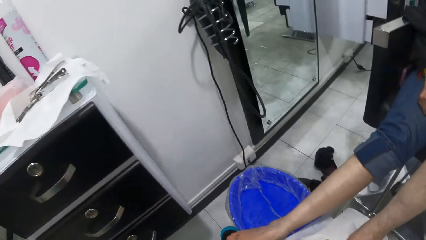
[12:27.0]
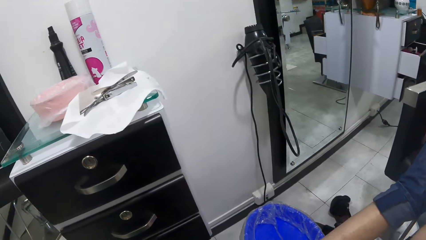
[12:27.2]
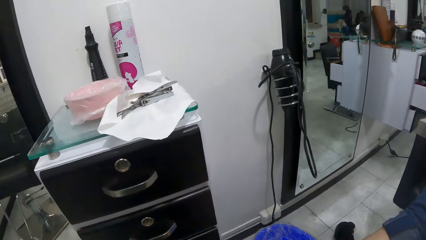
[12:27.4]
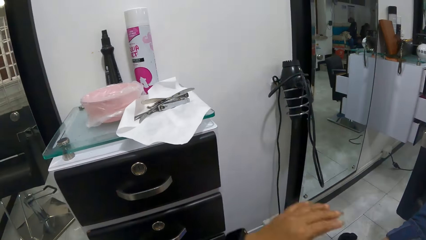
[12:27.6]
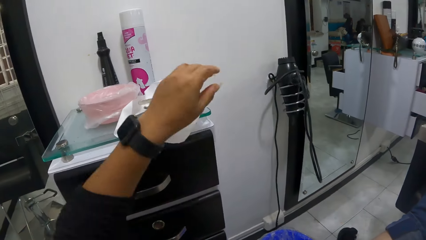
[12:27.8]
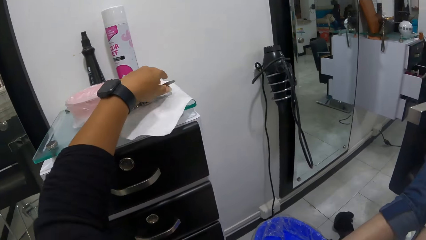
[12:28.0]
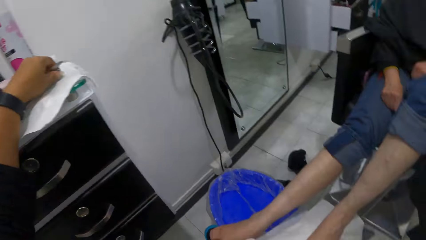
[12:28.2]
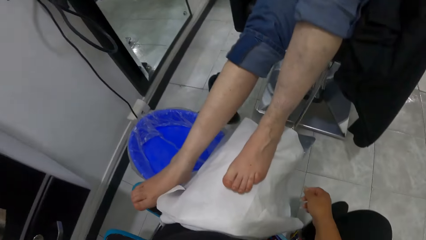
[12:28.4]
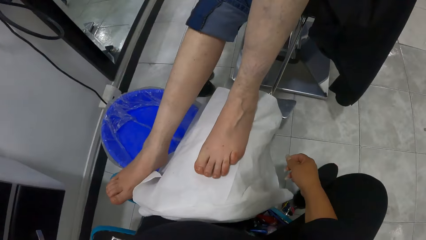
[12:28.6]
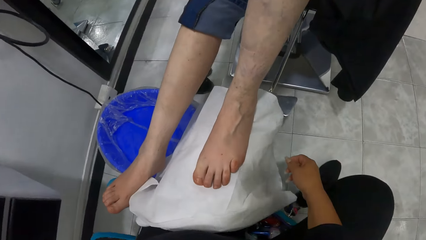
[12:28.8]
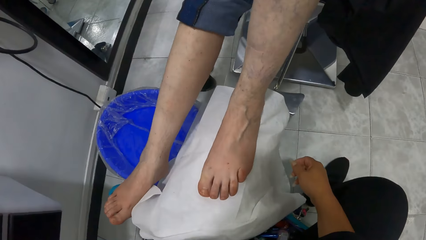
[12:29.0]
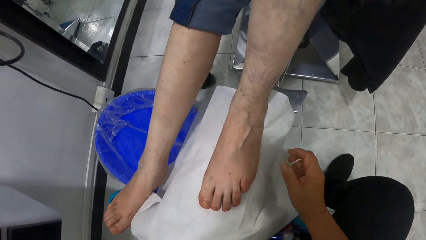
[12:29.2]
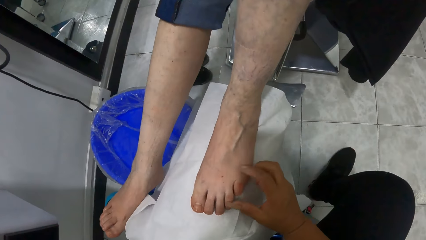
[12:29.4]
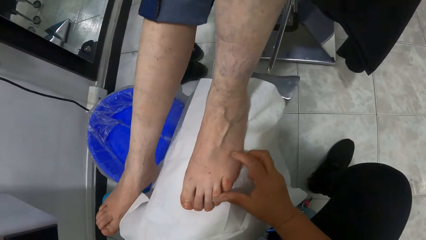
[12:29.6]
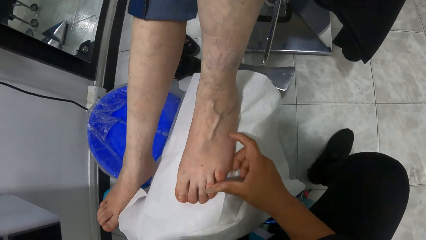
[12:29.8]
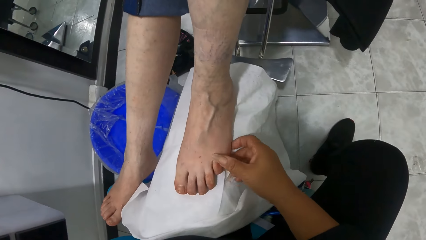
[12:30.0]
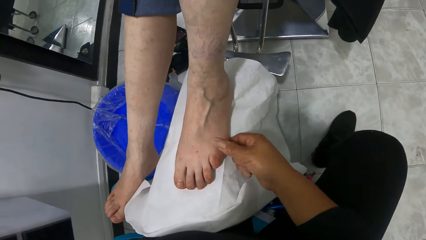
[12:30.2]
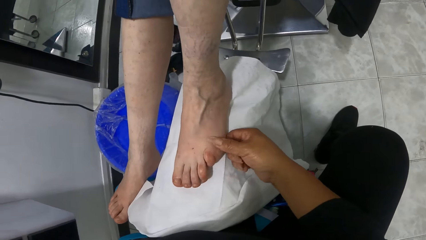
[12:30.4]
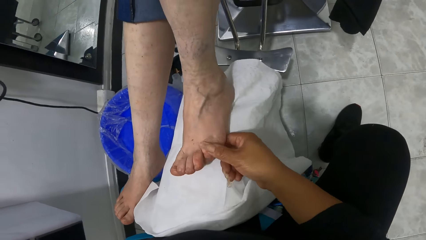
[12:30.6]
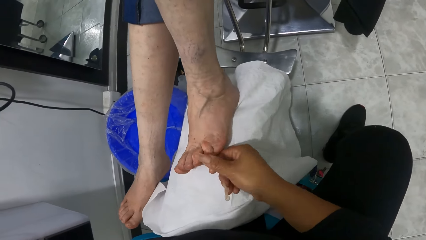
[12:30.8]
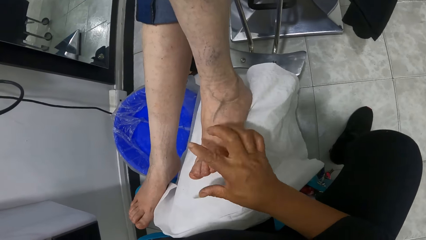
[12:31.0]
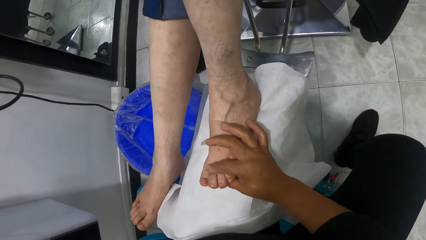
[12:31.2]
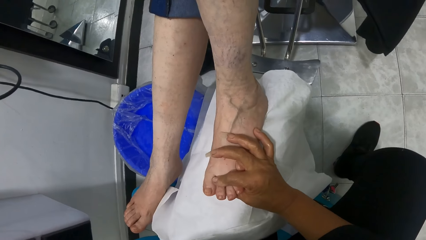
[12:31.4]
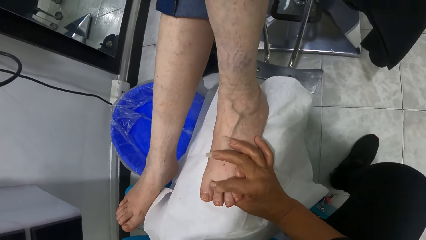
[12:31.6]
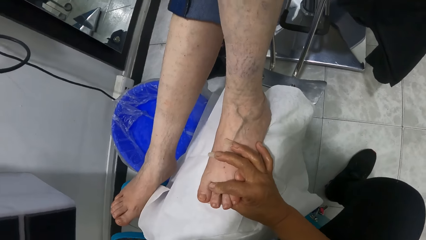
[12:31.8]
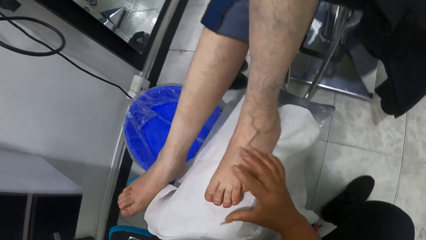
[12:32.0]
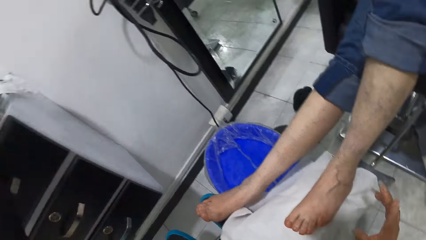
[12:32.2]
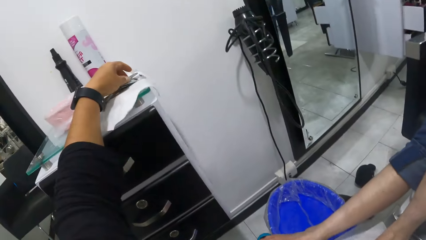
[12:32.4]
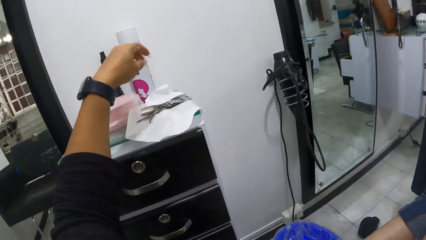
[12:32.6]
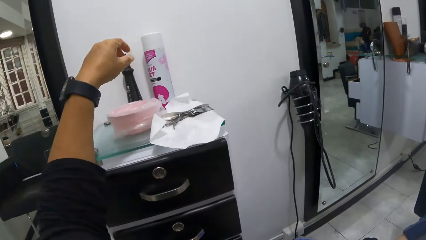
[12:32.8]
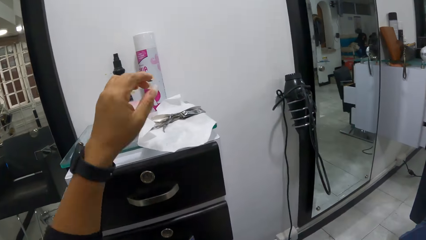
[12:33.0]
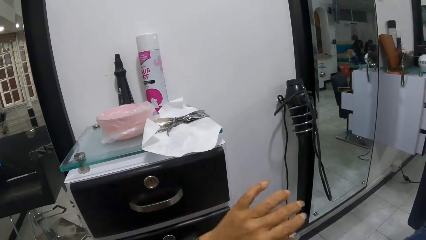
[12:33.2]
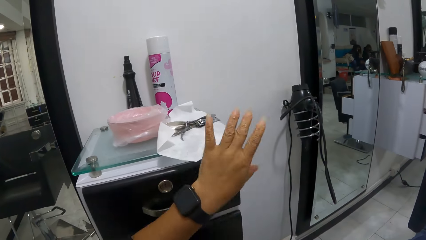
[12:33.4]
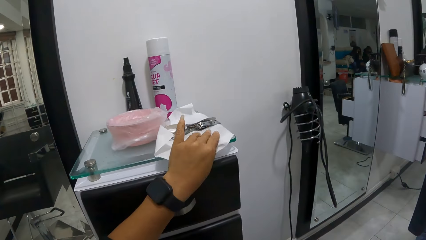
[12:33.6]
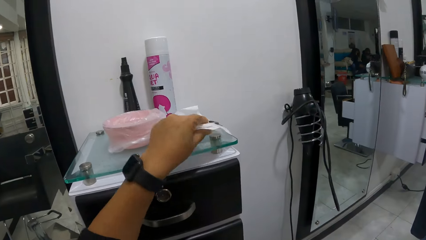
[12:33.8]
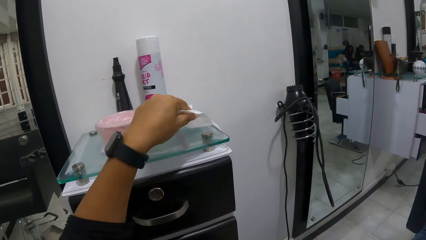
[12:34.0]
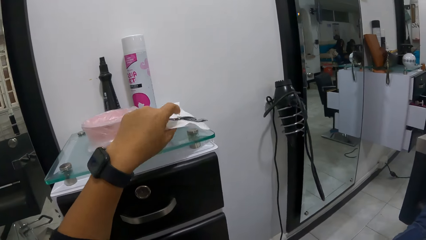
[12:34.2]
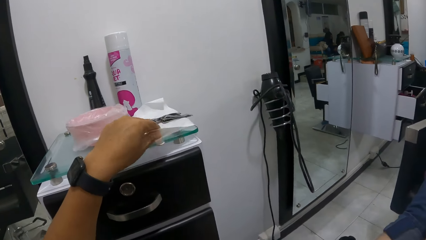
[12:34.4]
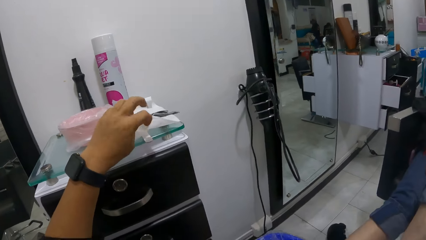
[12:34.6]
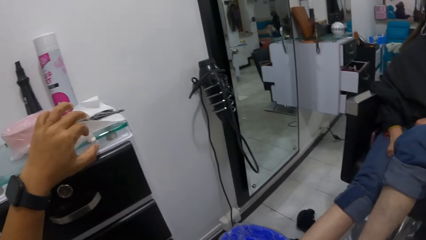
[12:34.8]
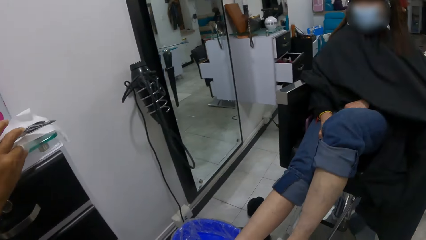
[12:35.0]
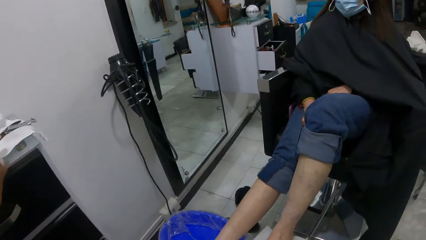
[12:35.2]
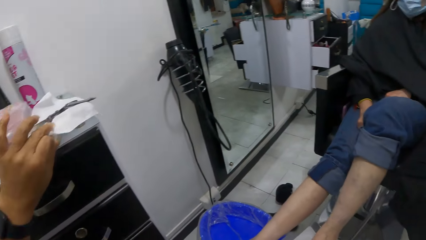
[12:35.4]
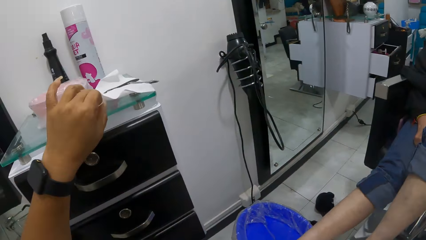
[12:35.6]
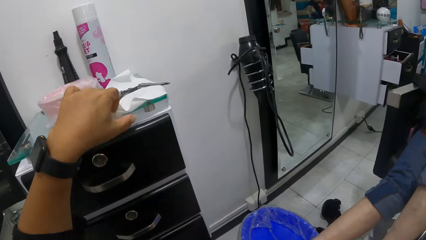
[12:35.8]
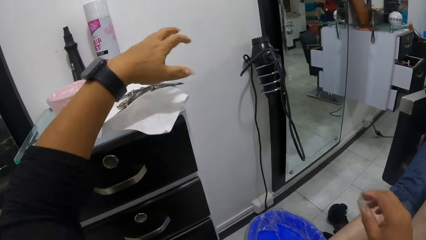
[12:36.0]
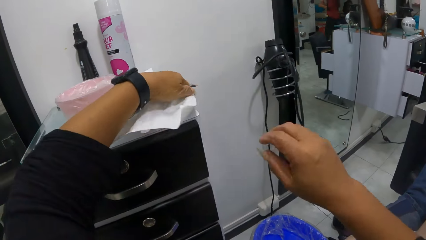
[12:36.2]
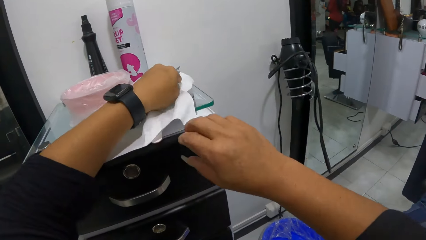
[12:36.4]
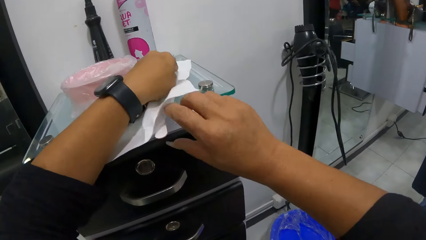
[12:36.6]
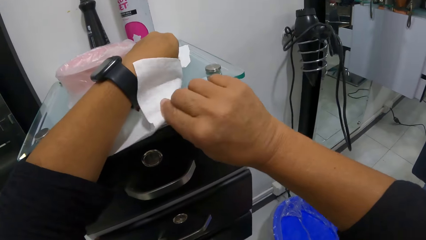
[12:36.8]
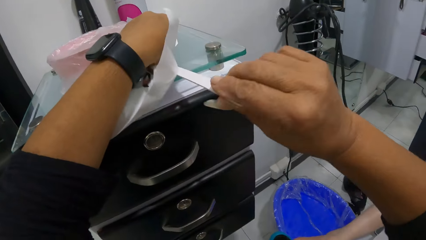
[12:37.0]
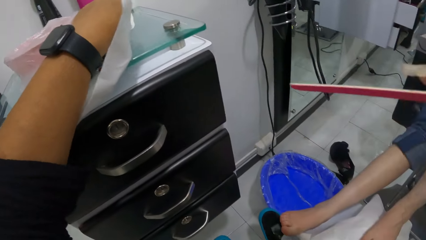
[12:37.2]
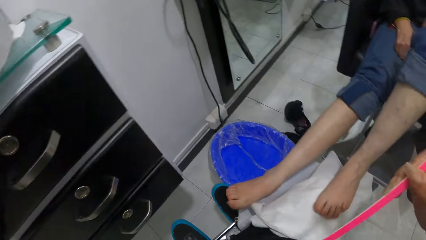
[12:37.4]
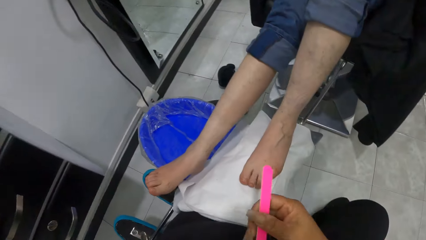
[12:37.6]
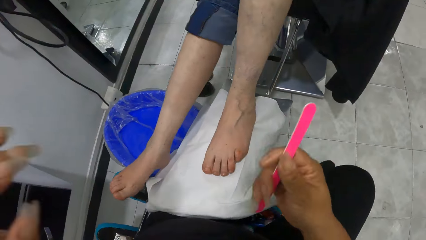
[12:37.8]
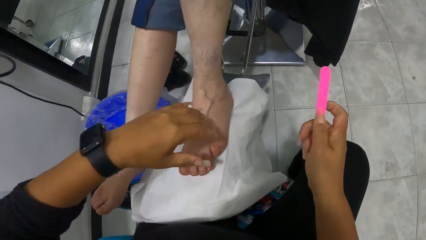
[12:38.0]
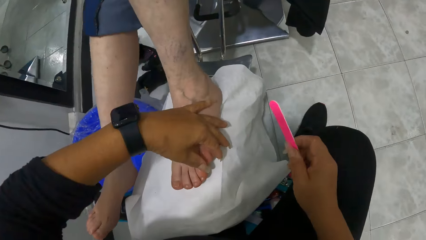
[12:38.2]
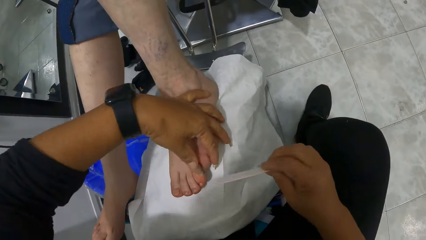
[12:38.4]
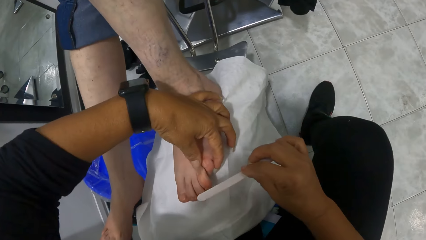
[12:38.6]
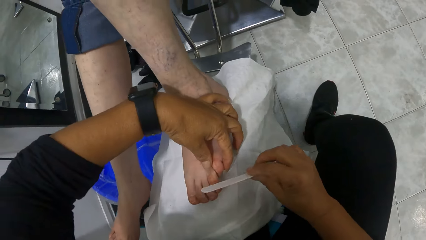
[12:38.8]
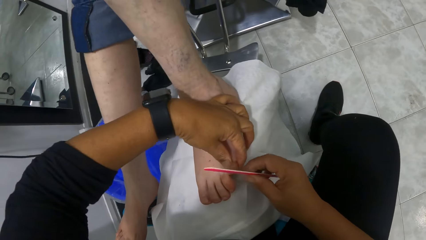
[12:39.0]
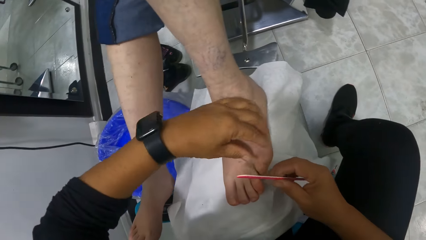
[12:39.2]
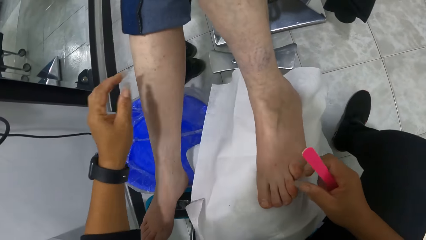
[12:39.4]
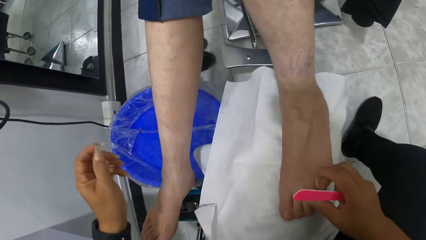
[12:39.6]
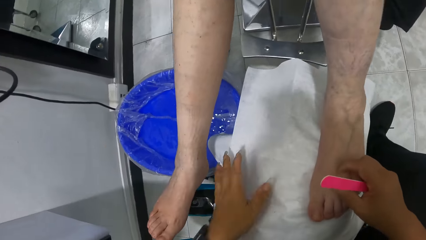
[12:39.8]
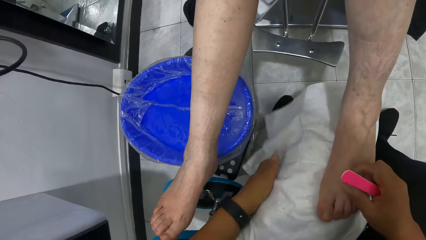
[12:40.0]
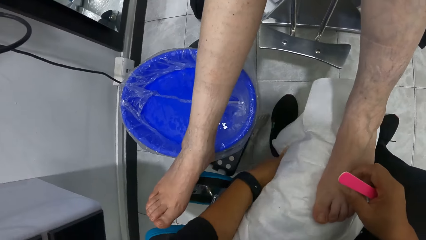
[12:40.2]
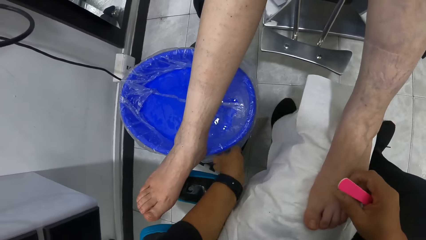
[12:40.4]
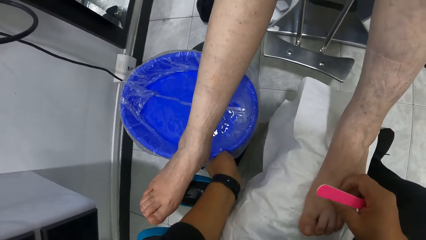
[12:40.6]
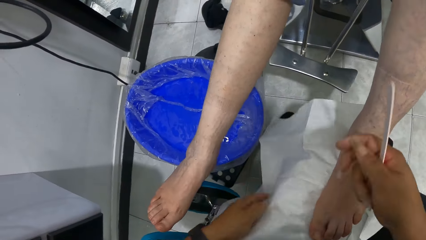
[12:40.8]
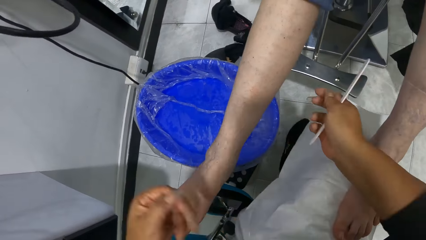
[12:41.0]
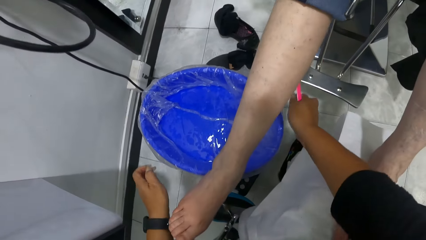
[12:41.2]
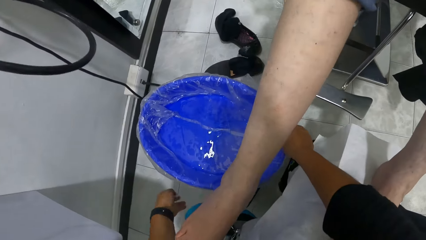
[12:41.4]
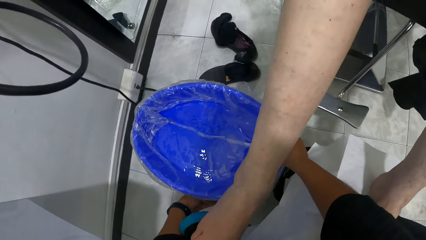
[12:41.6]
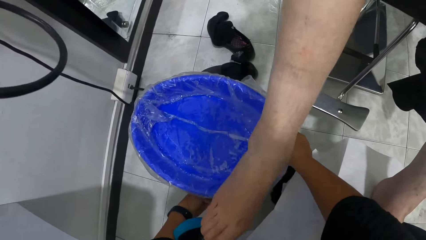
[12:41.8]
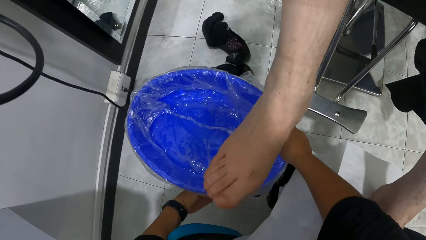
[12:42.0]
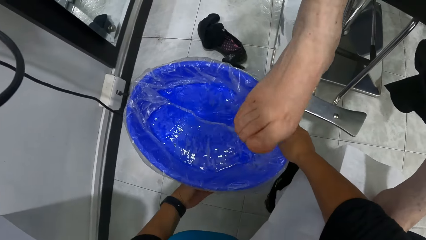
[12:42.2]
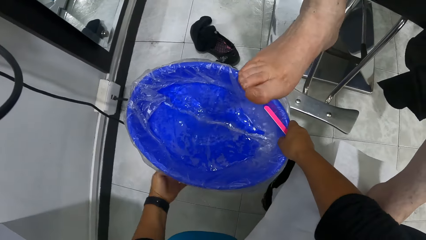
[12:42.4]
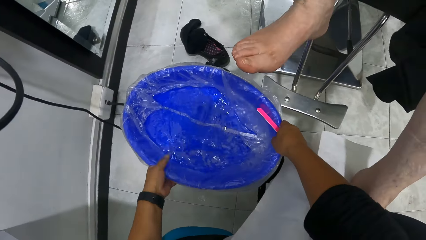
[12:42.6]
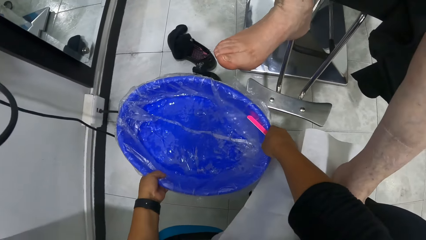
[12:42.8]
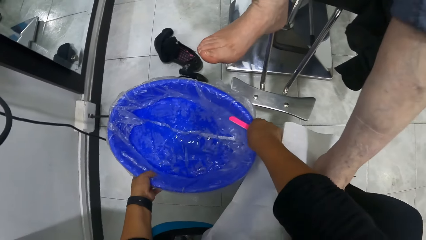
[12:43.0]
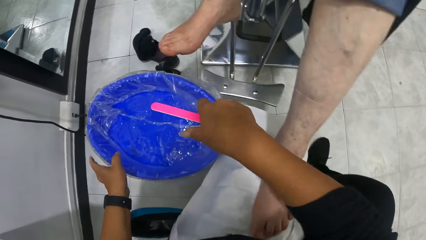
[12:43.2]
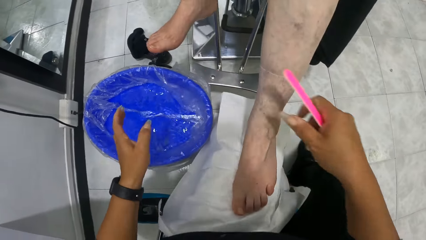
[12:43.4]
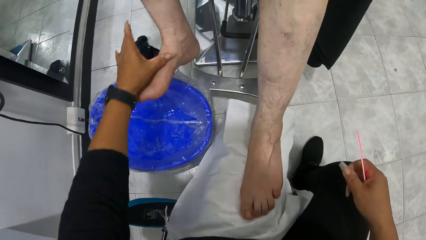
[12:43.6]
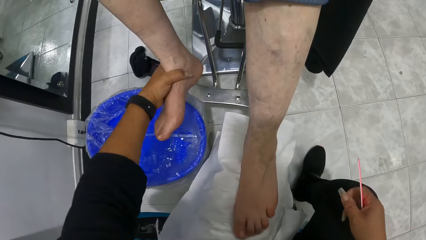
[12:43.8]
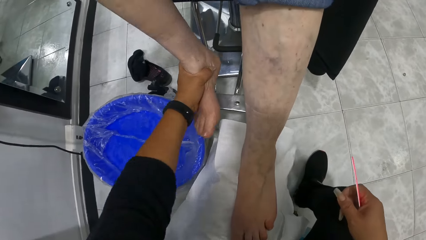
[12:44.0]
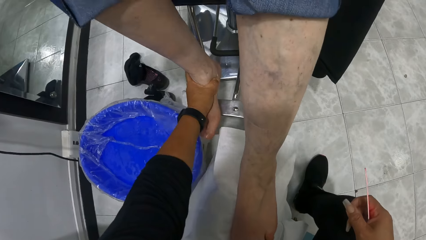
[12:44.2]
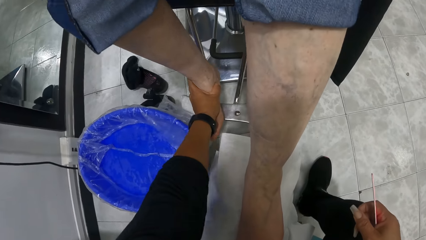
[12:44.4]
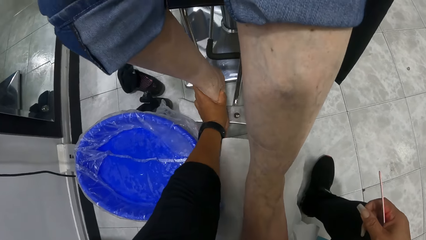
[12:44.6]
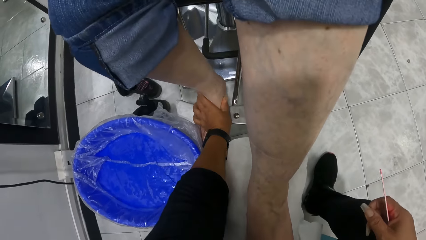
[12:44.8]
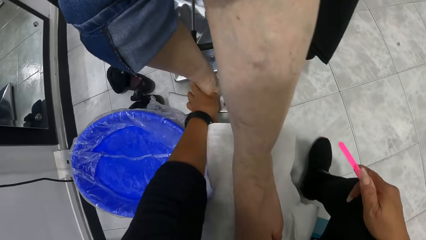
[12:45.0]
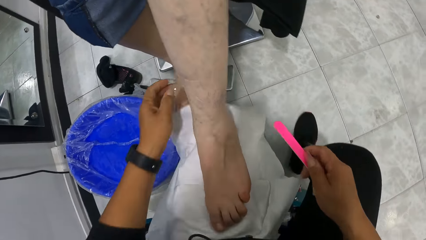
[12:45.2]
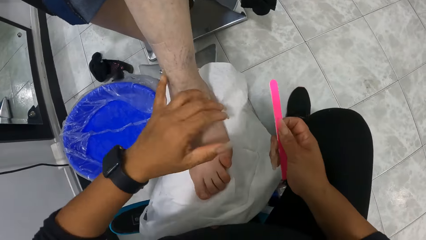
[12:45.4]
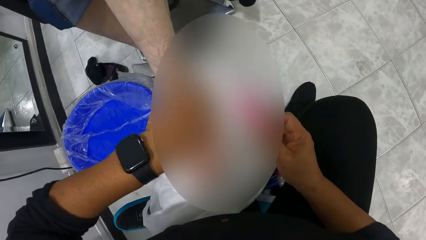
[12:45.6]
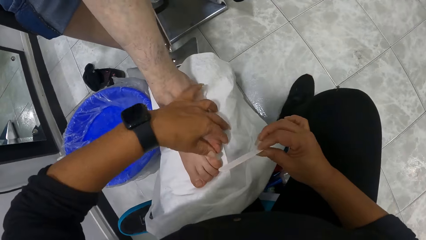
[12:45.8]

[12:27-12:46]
The camera wearer touches the tool. They hold the client's leg. They hold the paper towel. They pick up the filer. They hold the client's leg. They file the nails with the filer. They move the water basin. They hold the client's leg.
